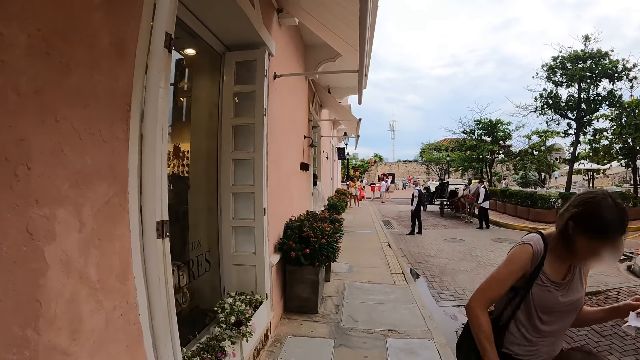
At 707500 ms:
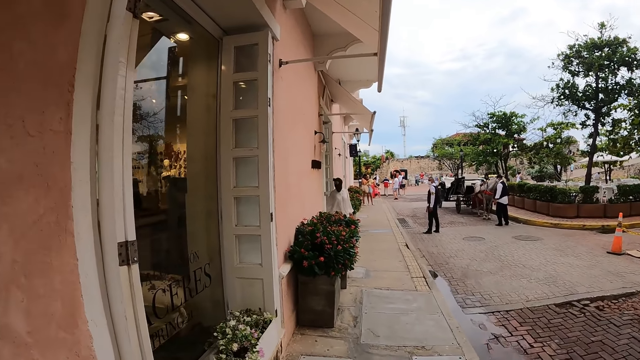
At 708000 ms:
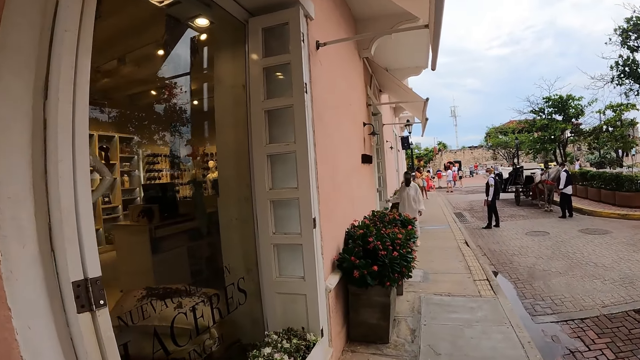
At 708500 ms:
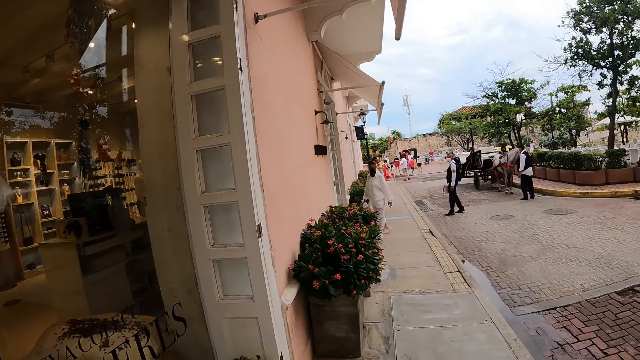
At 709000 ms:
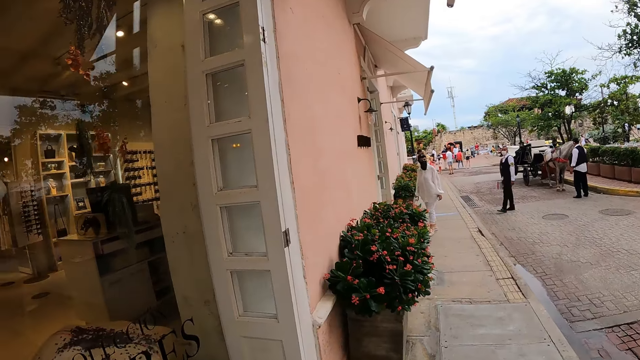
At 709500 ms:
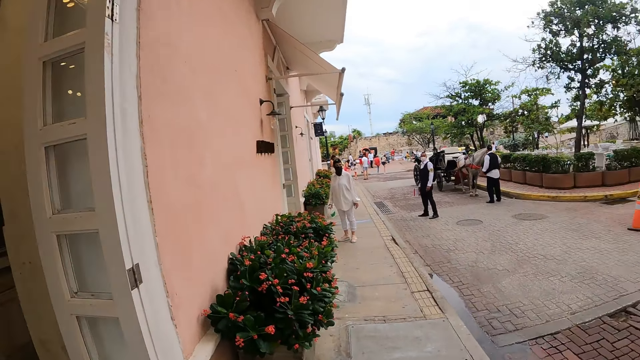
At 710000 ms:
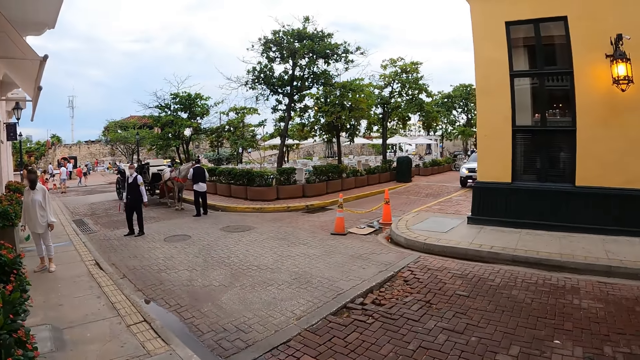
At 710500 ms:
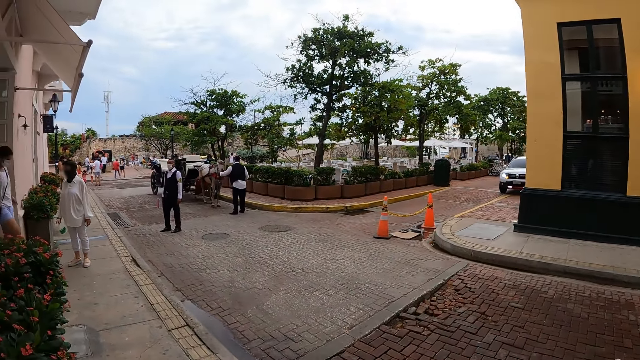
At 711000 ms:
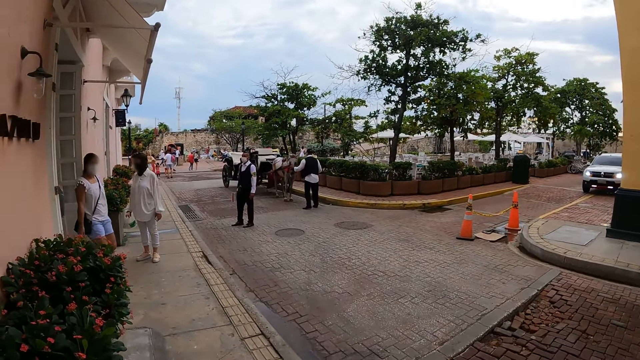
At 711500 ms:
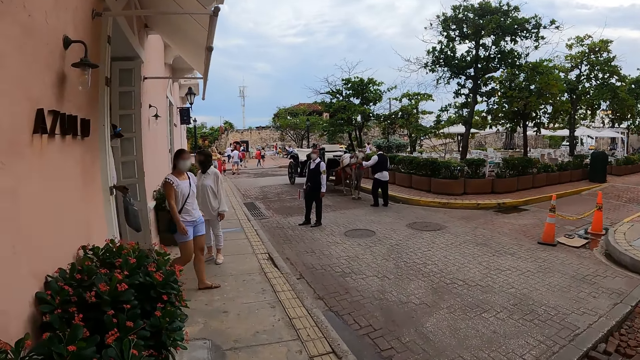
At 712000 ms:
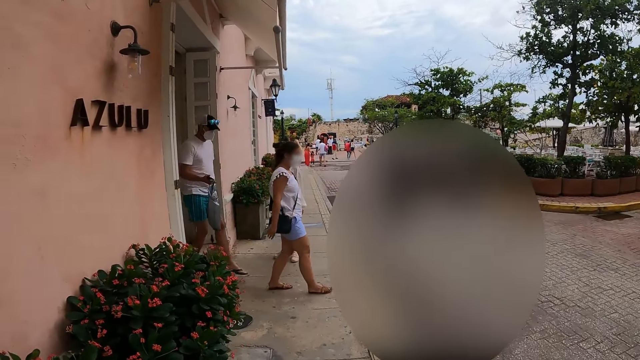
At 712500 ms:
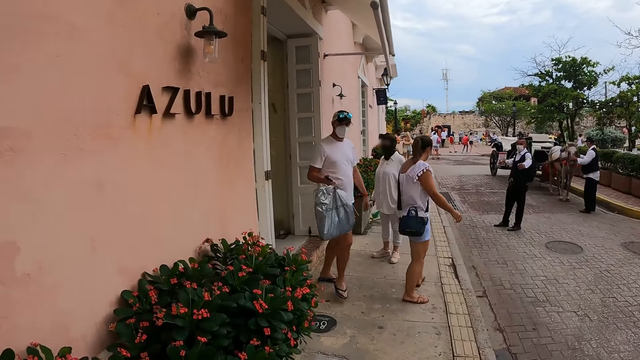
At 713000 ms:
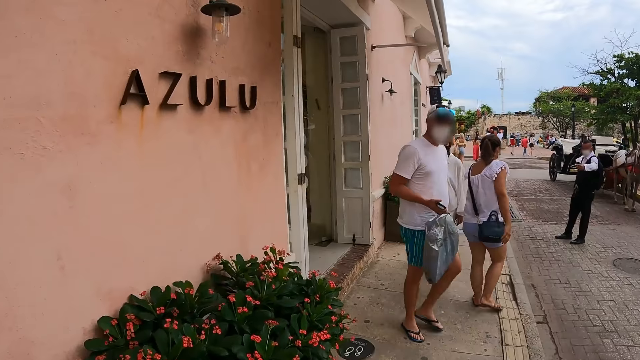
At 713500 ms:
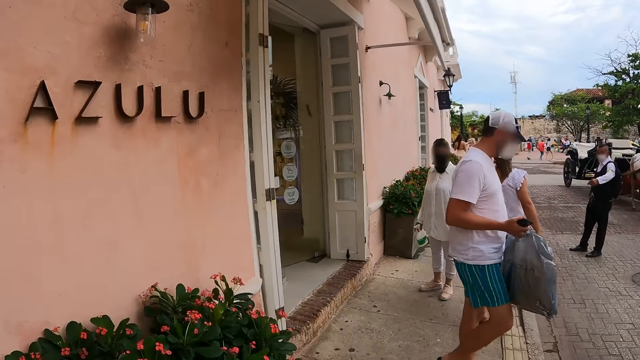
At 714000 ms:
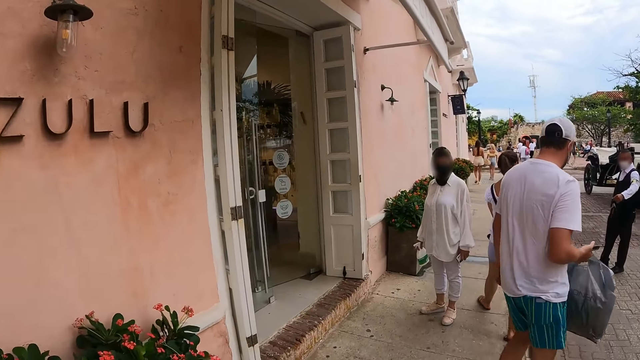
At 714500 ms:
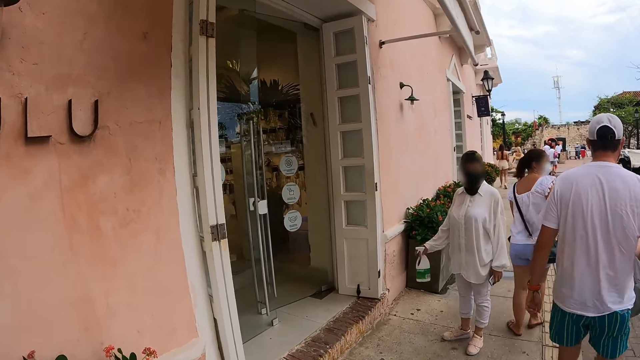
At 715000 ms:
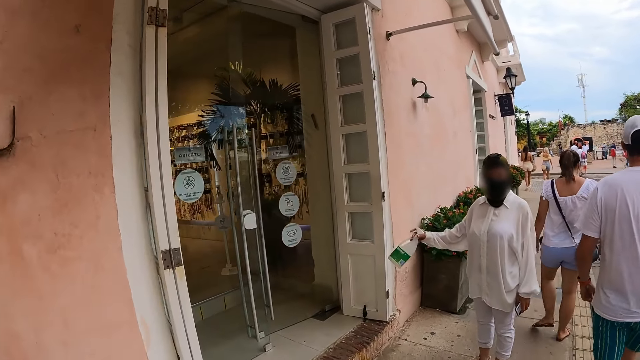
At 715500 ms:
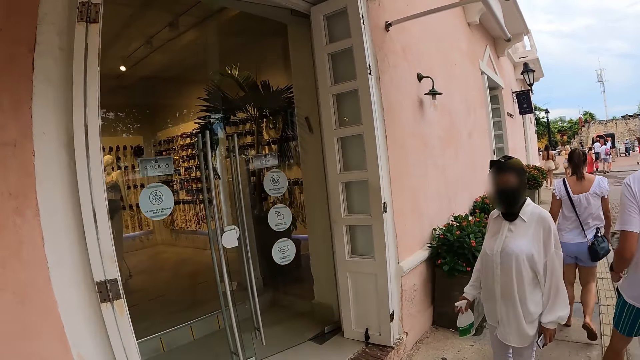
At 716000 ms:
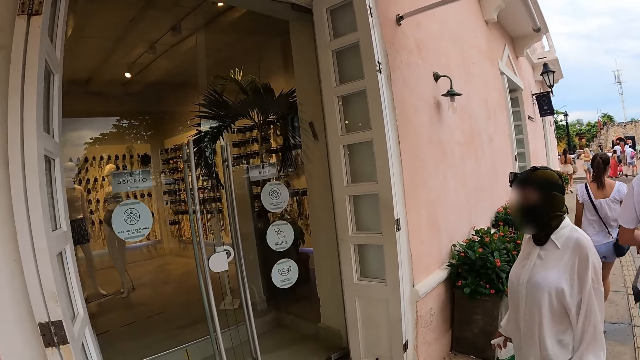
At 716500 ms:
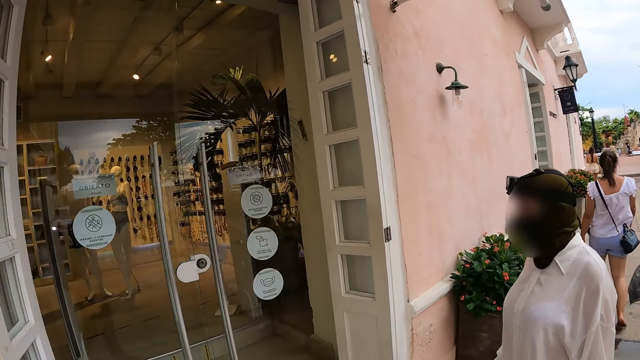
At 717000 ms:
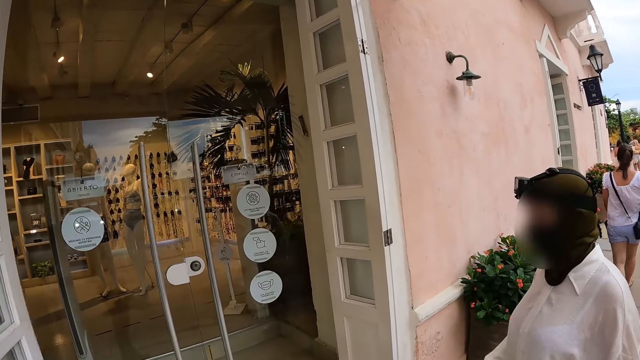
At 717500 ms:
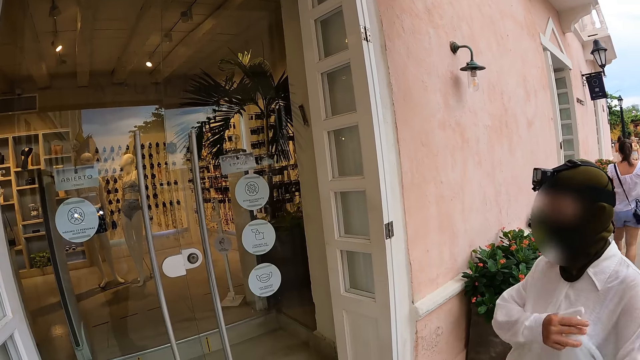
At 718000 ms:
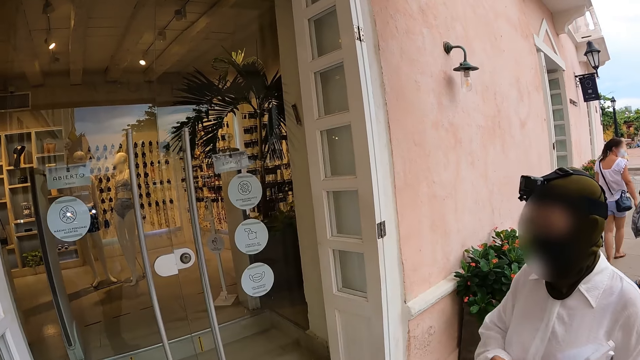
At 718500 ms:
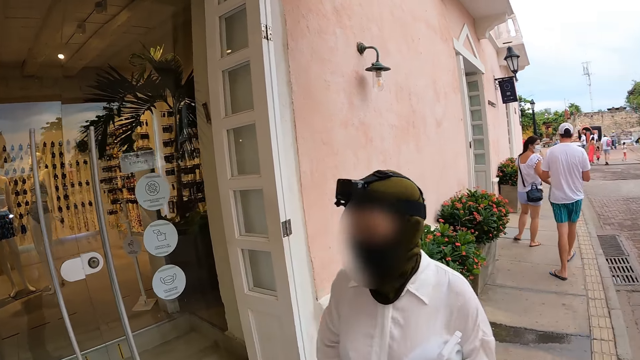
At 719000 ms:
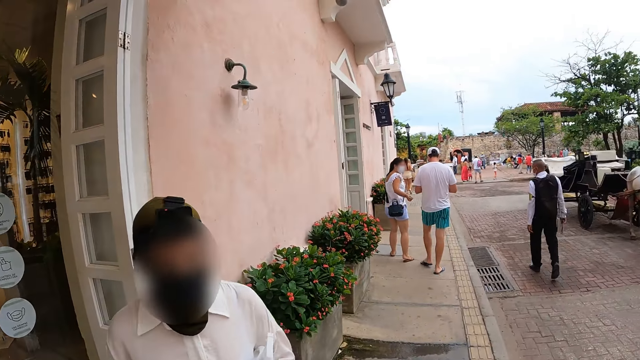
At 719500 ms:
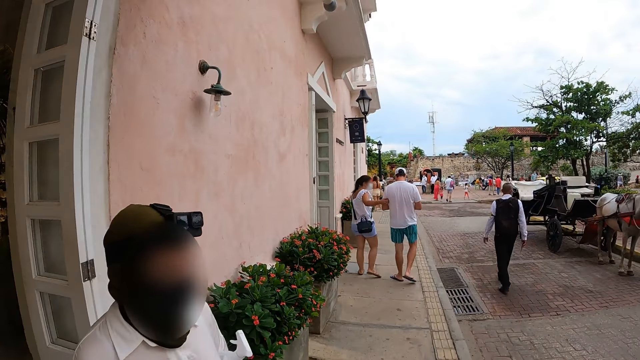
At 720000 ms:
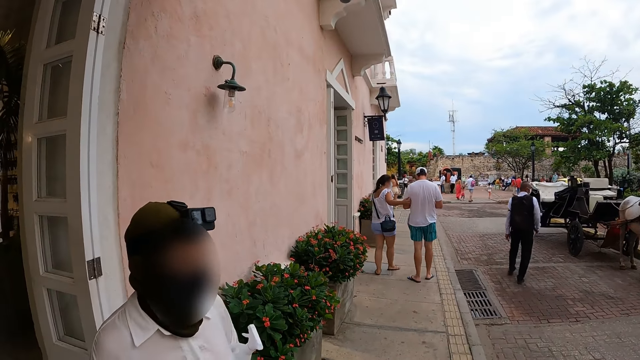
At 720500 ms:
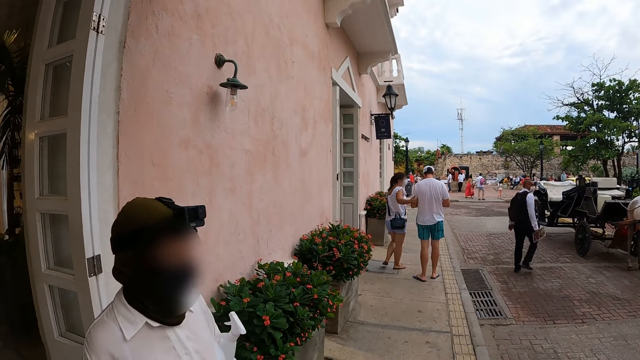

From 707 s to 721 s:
The woman gesticulates with her right hand. The woman passes a container of sanitizer from her right hand to her left armpit.

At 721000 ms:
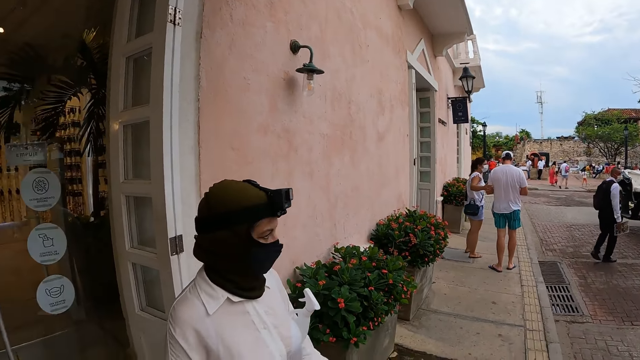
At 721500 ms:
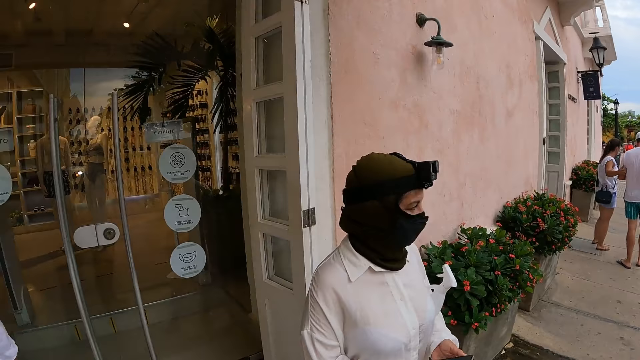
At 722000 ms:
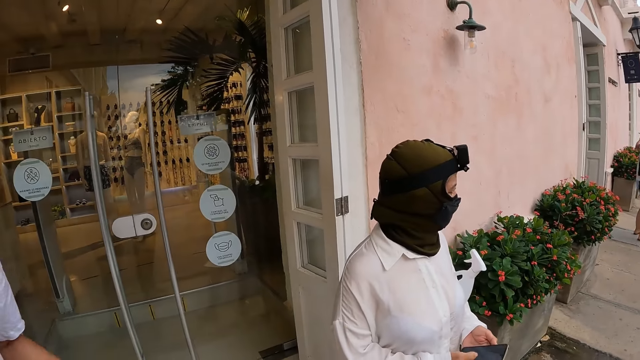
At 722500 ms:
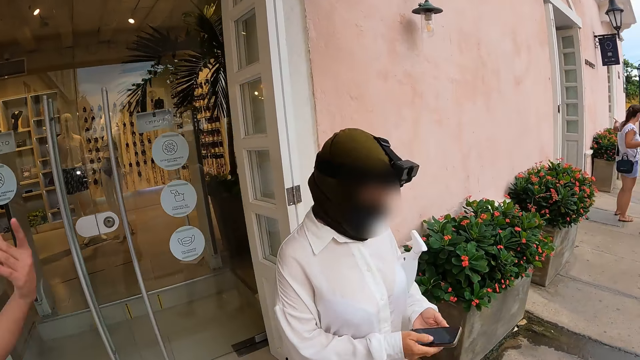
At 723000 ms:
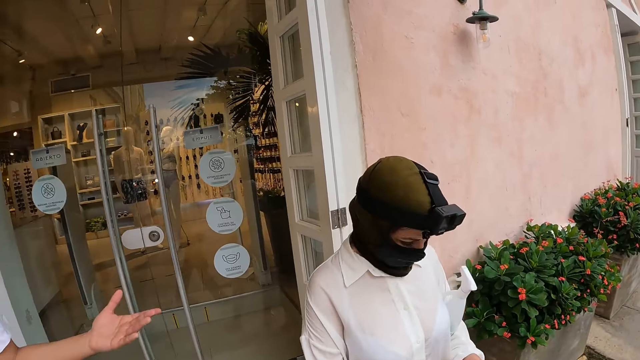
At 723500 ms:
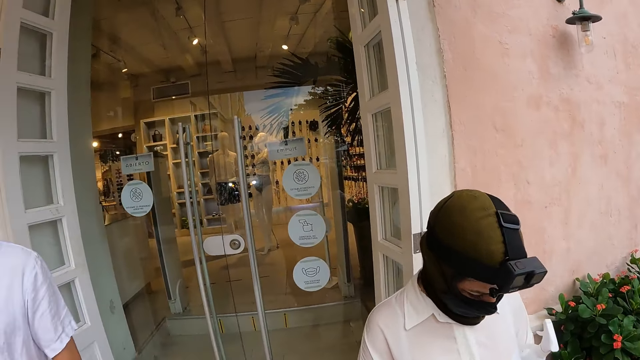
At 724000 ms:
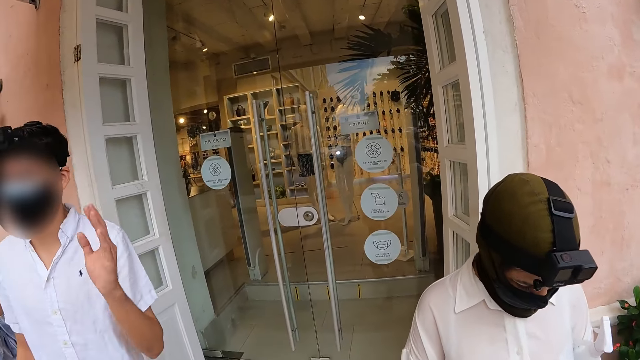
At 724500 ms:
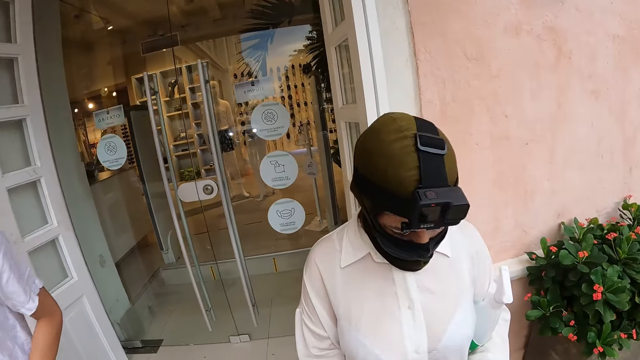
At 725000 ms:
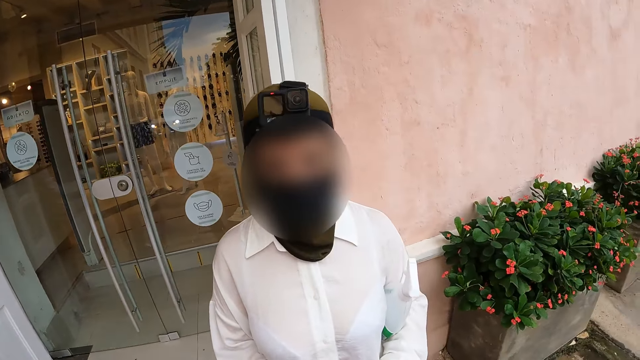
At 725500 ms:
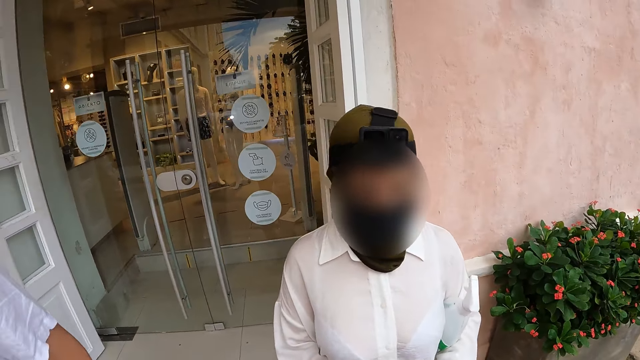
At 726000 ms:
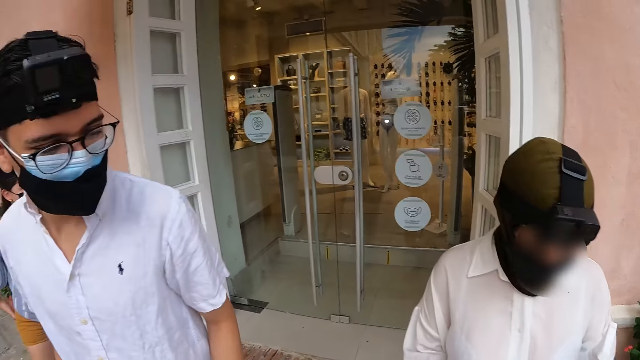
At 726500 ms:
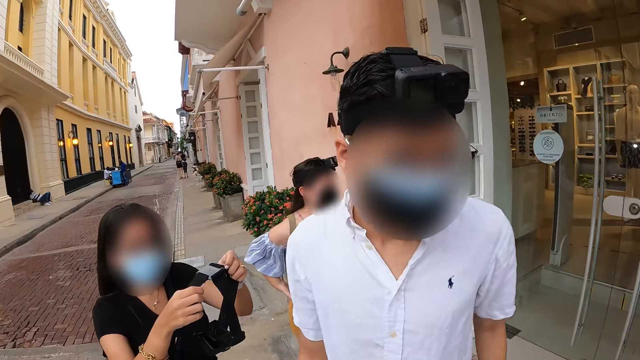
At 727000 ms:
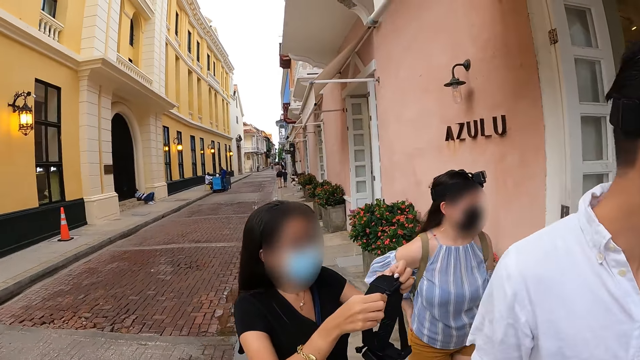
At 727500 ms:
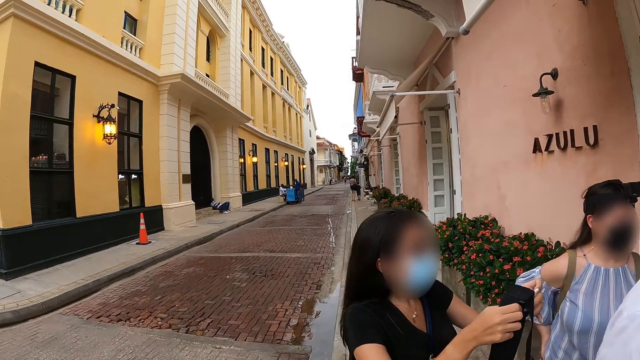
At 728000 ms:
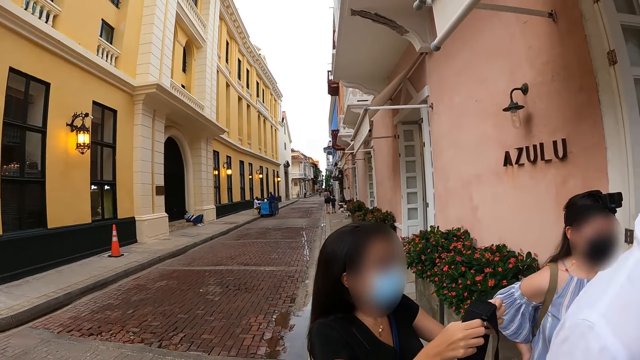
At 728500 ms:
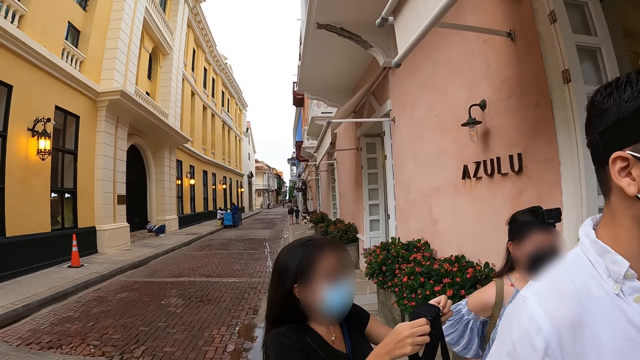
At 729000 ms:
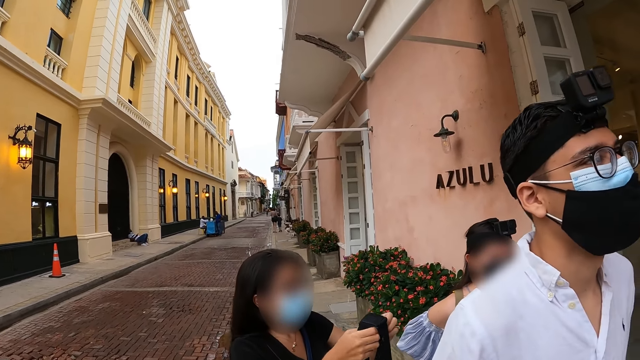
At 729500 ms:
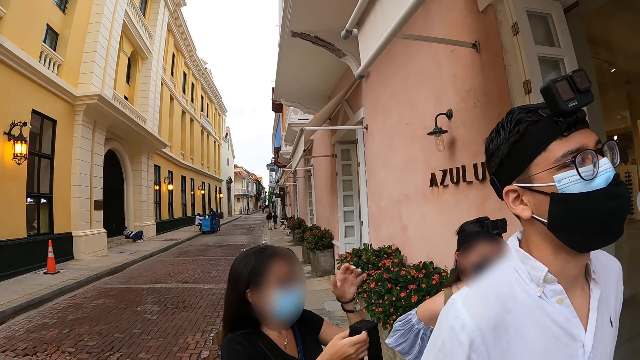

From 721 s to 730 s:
The man gesticulates with his left hand. The camera wearer interacts with a lady. They look around. The woman holds the camera with both hands.
